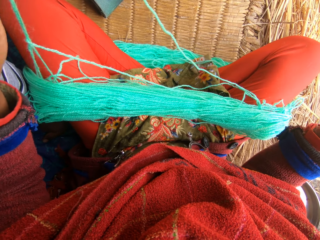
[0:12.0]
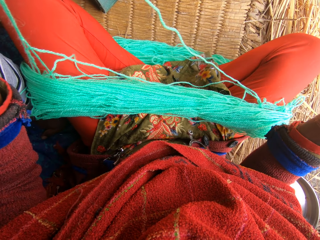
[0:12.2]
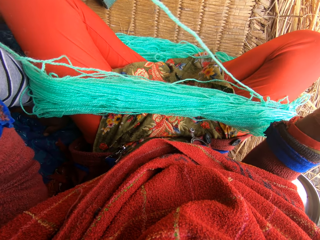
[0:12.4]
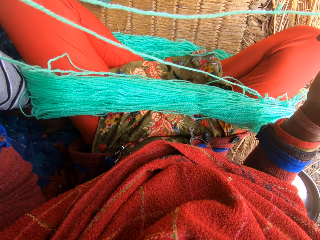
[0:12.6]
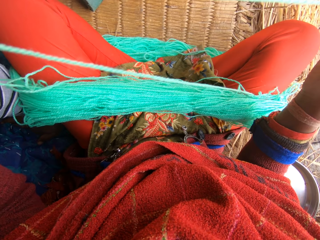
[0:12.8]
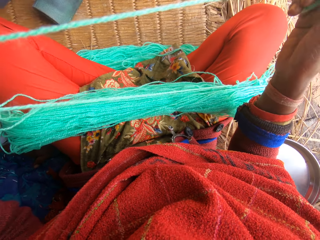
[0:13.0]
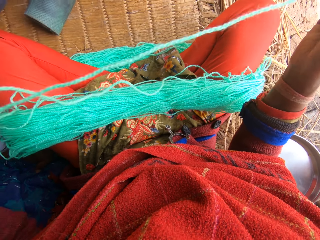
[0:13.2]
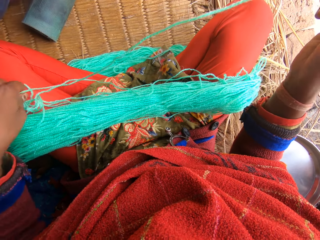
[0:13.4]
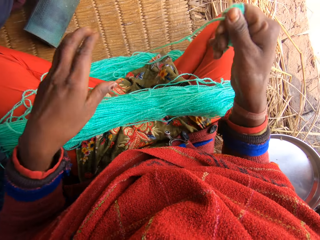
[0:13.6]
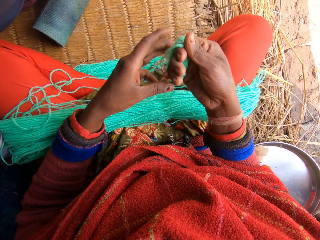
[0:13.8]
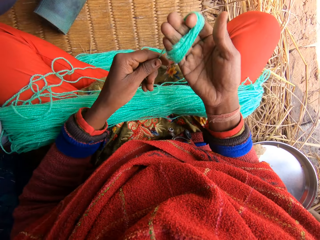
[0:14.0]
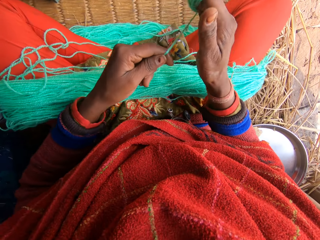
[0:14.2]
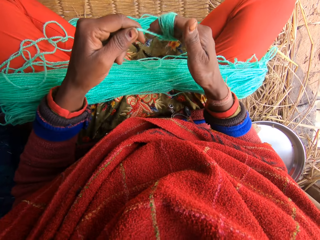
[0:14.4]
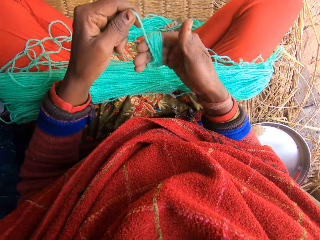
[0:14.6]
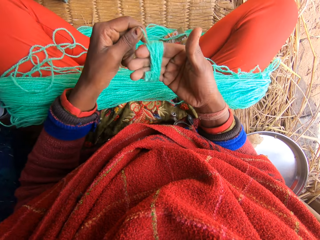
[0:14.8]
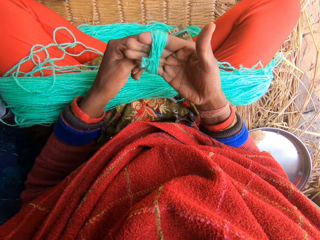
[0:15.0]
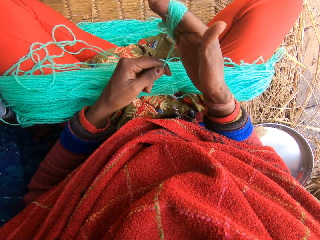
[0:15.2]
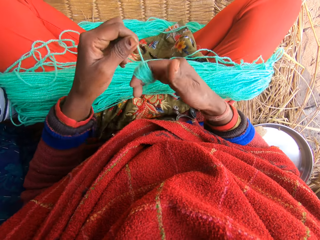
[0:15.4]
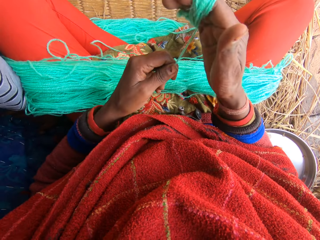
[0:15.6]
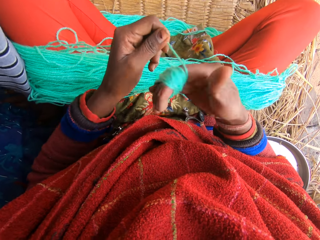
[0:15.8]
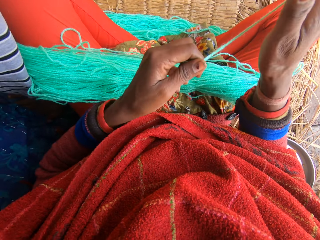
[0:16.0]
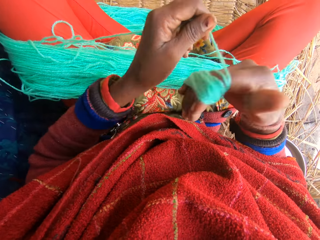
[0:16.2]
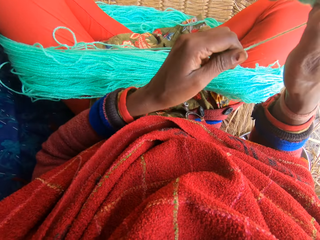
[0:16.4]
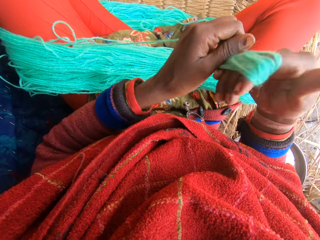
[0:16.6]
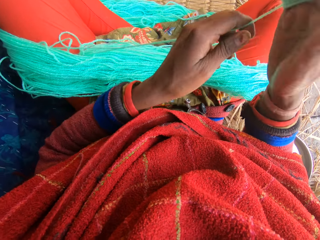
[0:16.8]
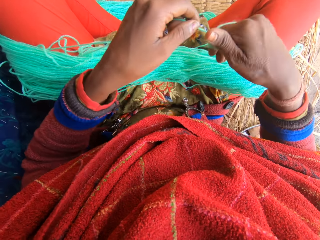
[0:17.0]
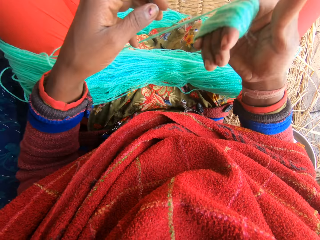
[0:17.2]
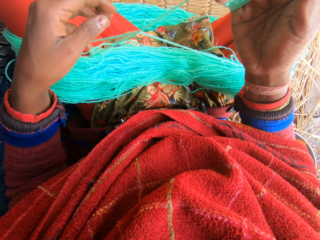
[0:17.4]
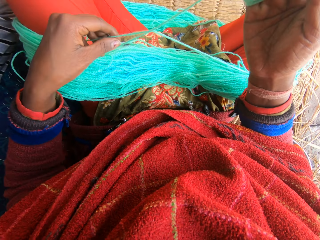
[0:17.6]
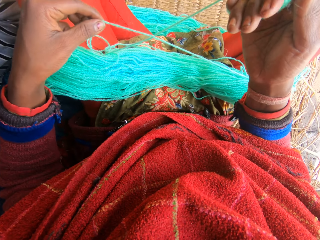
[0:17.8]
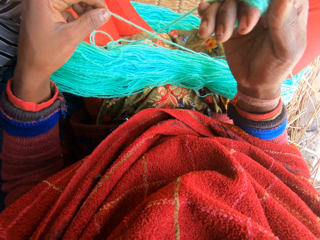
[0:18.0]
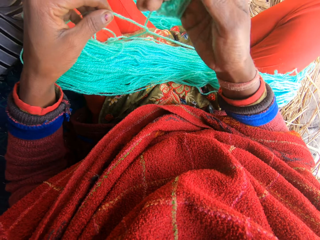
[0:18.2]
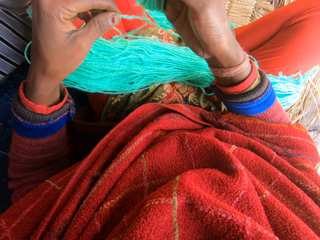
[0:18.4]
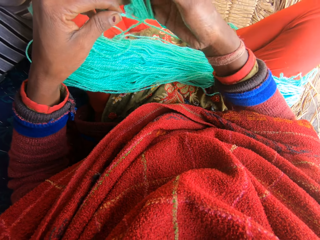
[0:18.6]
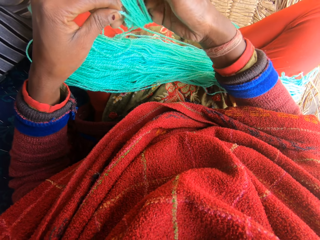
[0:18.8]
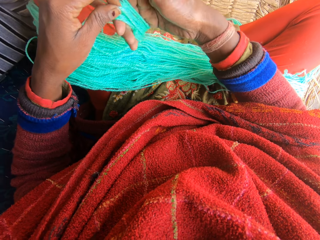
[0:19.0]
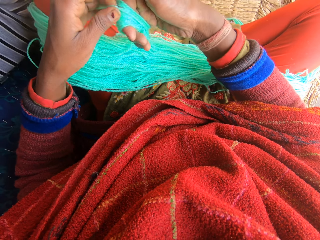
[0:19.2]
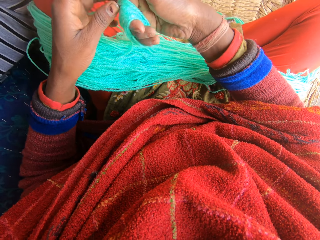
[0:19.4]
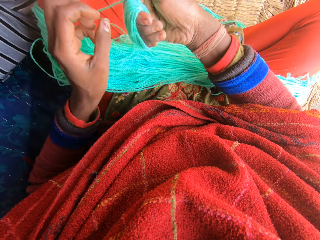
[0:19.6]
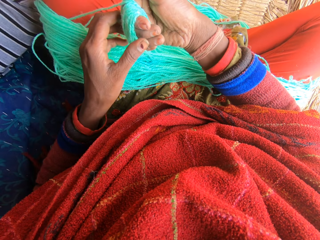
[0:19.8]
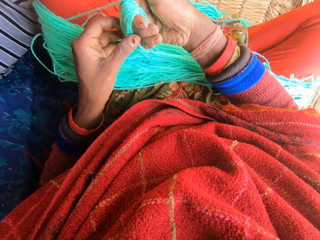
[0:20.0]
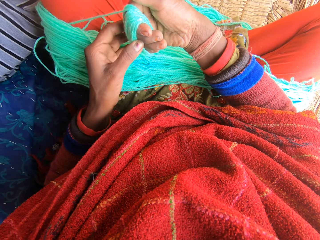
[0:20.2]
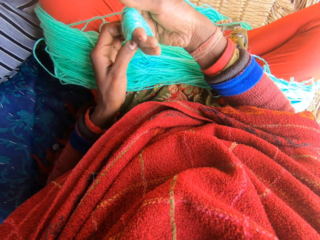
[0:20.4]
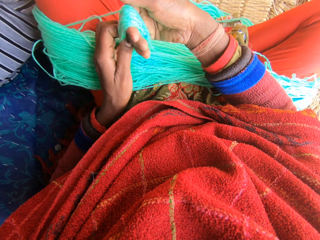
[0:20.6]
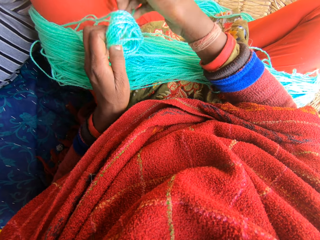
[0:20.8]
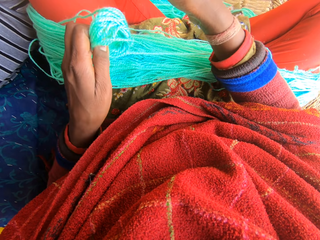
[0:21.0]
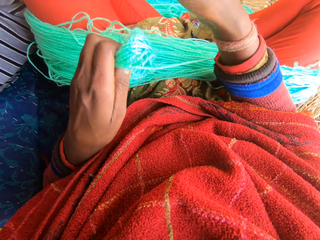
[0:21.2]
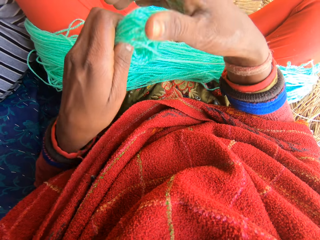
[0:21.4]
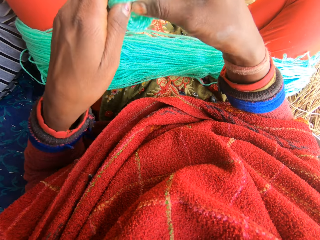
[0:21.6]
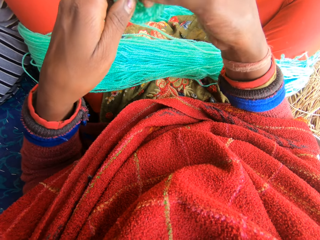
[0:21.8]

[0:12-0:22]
The camera wearer reels the wool into a yarn. They fold the yarn. They align the yarn.

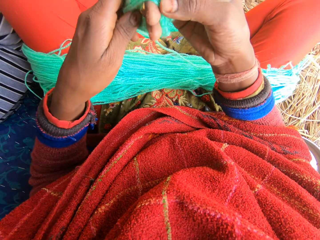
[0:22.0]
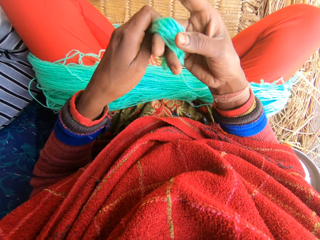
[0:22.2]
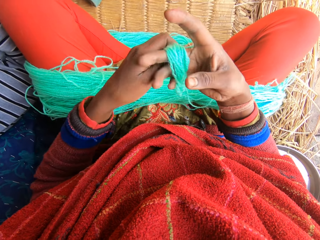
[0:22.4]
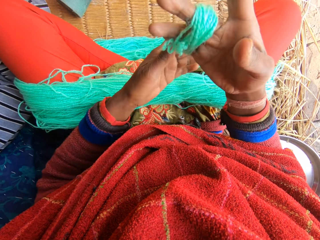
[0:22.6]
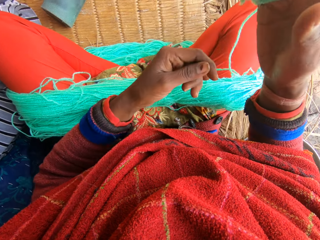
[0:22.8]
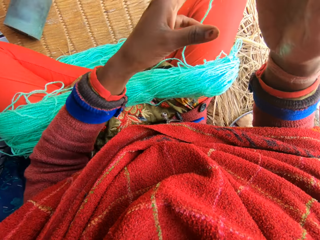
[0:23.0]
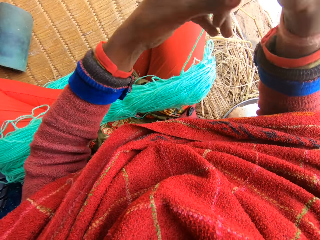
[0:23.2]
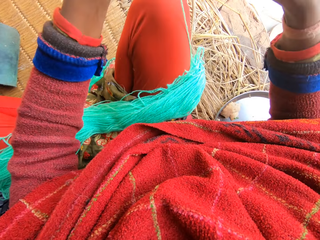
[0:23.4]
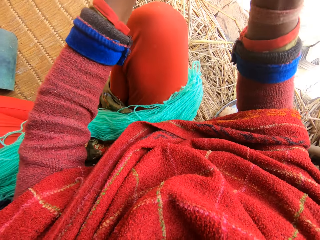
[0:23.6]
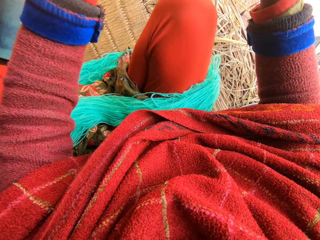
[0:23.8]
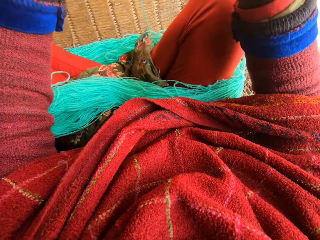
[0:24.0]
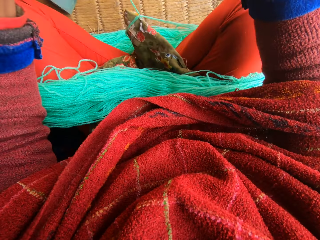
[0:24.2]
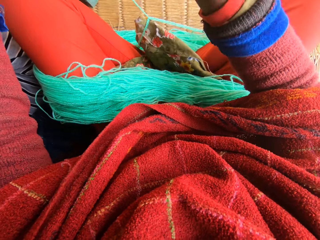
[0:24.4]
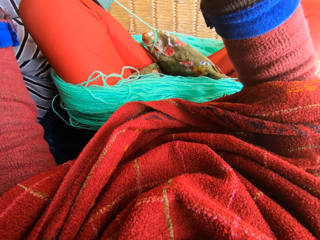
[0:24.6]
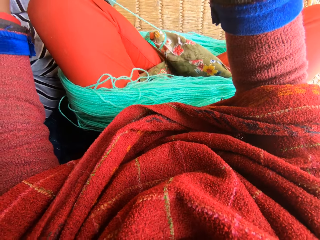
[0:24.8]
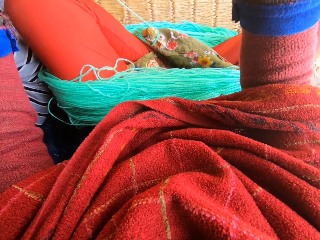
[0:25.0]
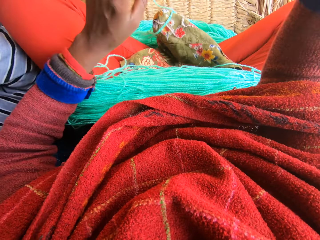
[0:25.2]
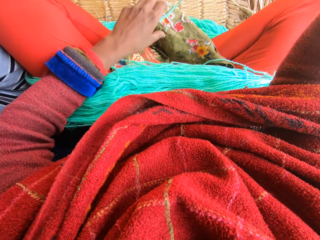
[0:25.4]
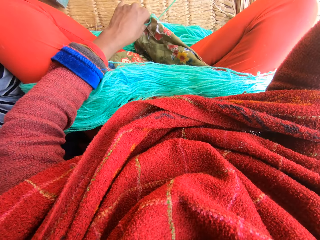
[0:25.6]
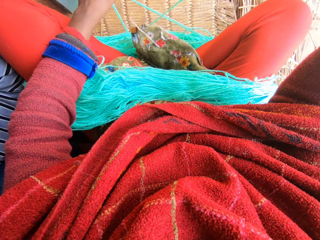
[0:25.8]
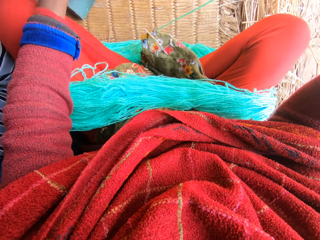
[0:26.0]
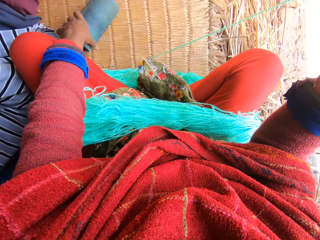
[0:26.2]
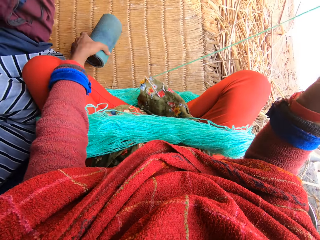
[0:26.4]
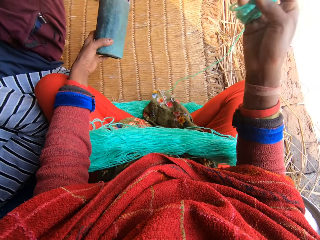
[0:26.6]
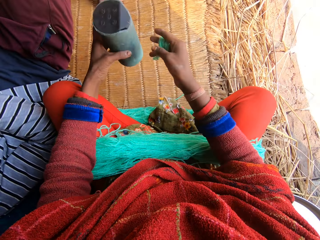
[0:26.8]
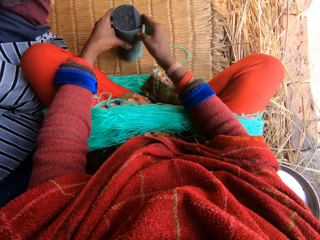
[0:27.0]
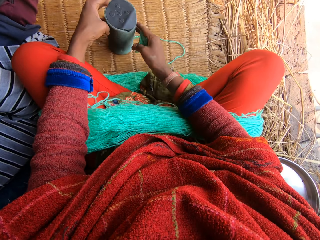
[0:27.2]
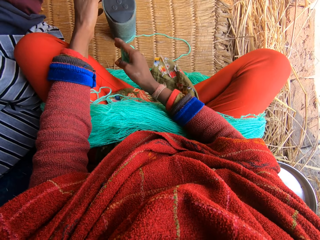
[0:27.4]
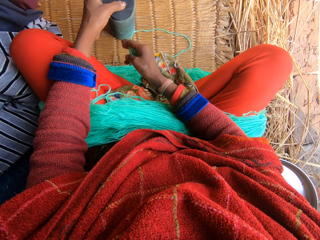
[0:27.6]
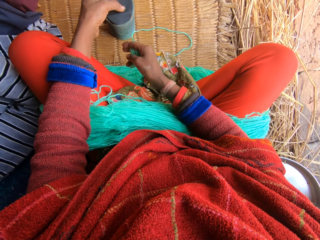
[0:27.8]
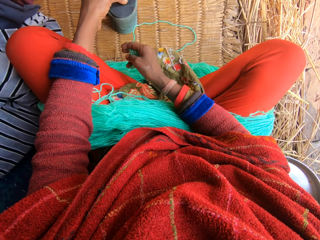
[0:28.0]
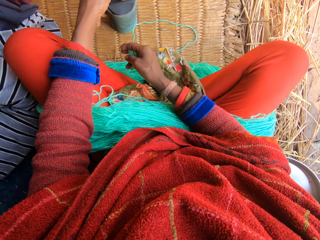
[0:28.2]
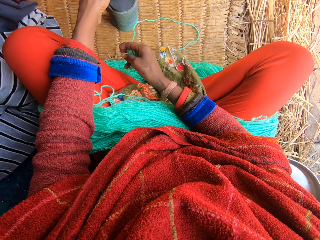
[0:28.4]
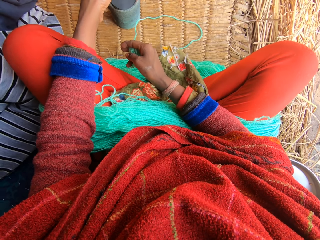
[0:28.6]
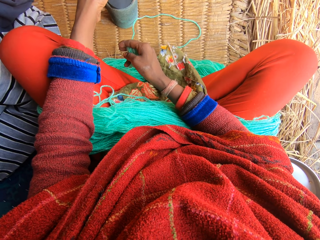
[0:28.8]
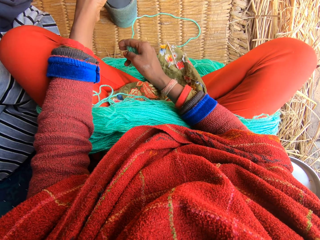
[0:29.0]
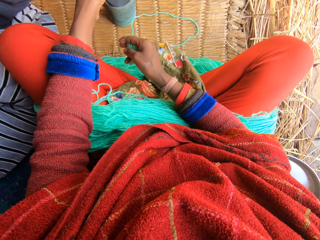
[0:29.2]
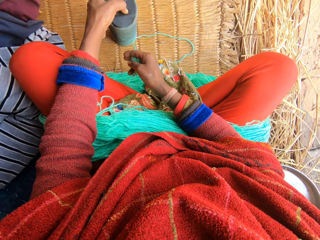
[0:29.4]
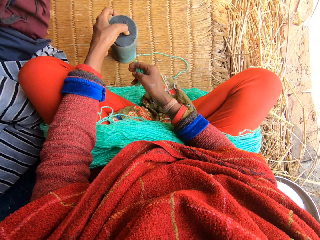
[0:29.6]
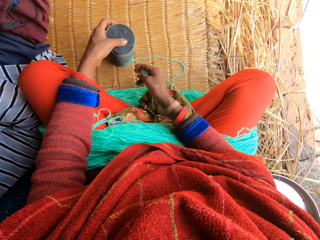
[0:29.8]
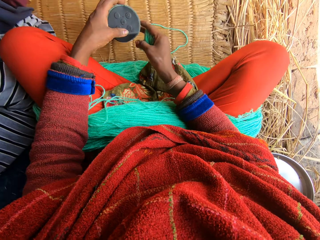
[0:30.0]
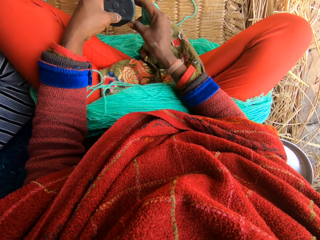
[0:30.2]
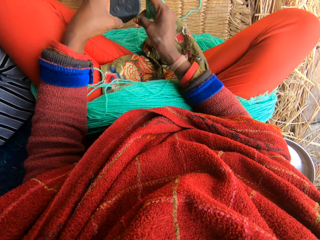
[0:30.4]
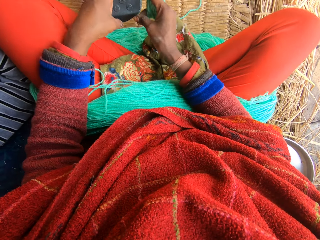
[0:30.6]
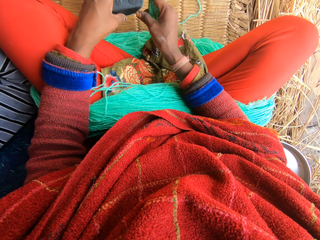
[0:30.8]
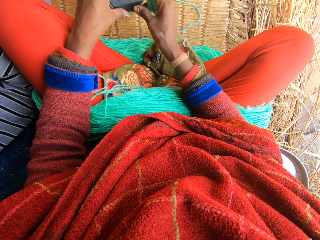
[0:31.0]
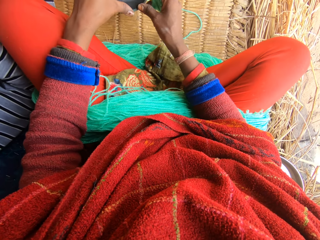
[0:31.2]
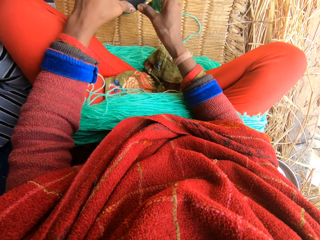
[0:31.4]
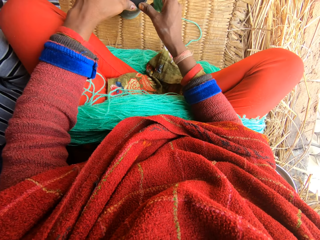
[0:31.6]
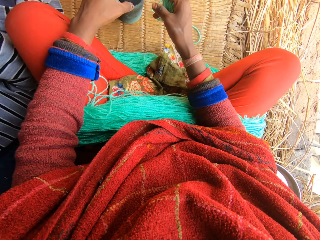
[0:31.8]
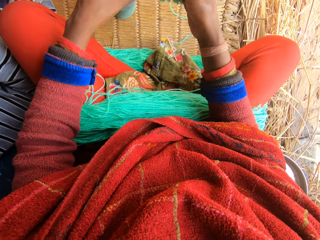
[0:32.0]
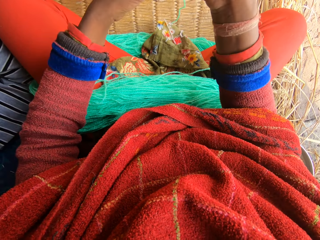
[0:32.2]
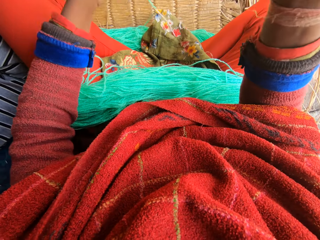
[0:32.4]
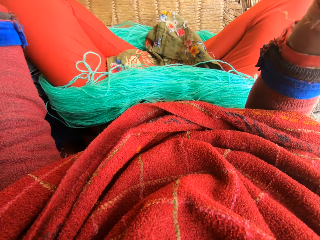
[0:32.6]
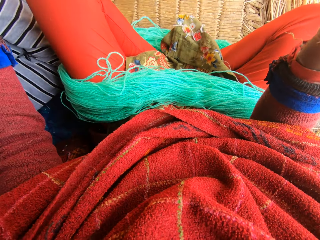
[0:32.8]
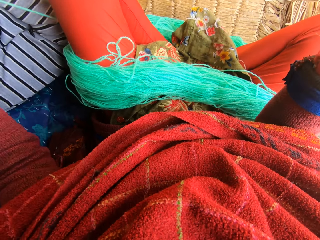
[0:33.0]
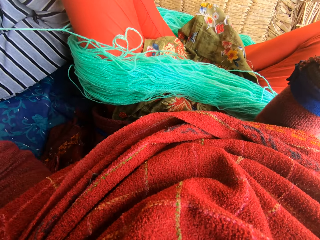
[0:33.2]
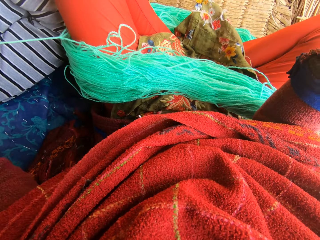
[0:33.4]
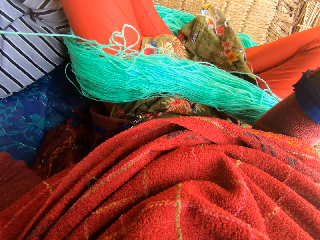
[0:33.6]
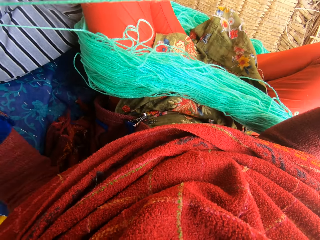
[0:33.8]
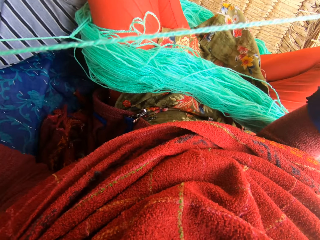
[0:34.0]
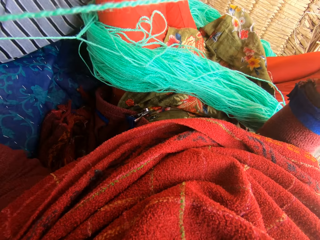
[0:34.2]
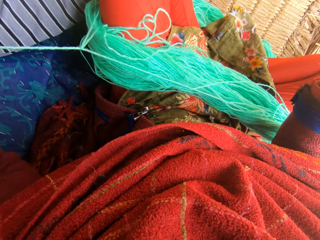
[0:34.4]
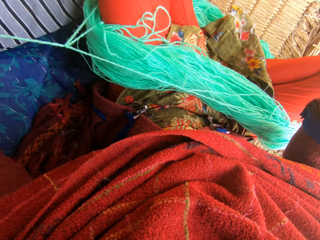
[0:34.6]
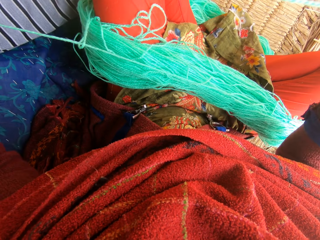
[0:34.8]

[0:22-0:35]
The camera wearer folds the yarn. They adjust the wool from a piece of cloth. They pick up a portable stereo from a mat, drop the portable stereo on the mat, and operate the portable stereo. They adjust the wool.
